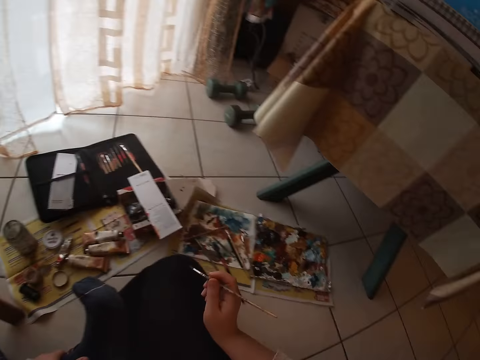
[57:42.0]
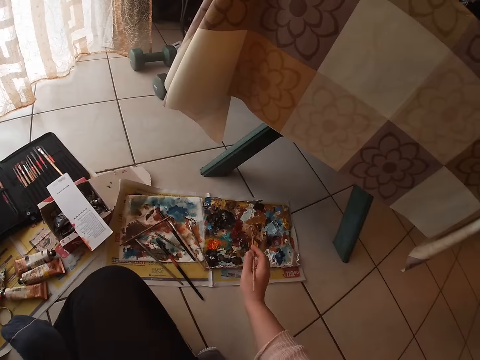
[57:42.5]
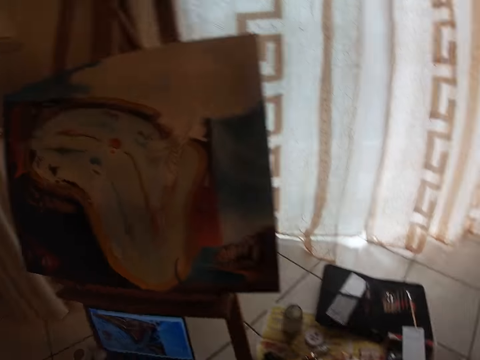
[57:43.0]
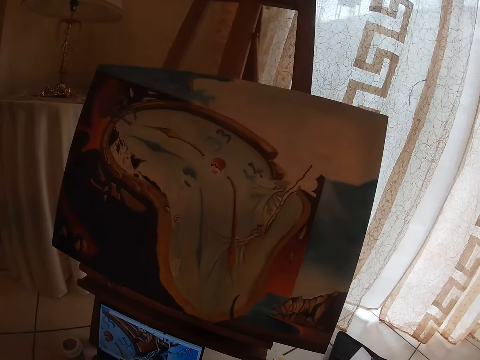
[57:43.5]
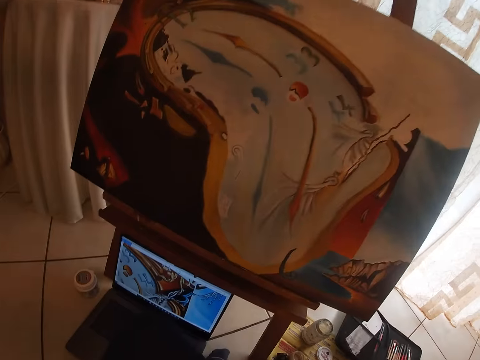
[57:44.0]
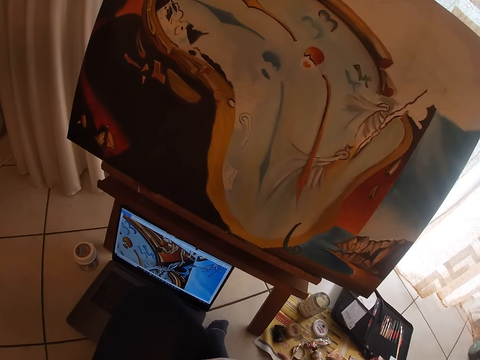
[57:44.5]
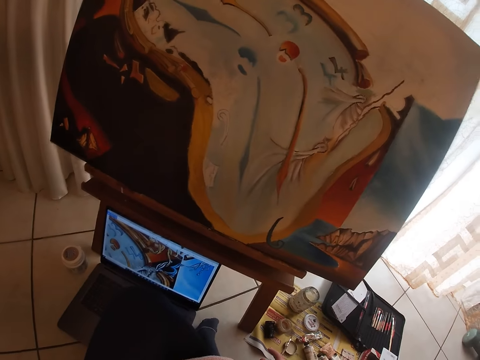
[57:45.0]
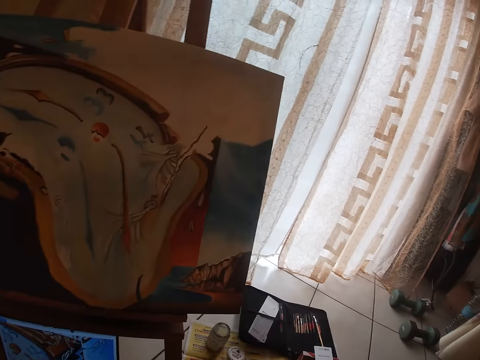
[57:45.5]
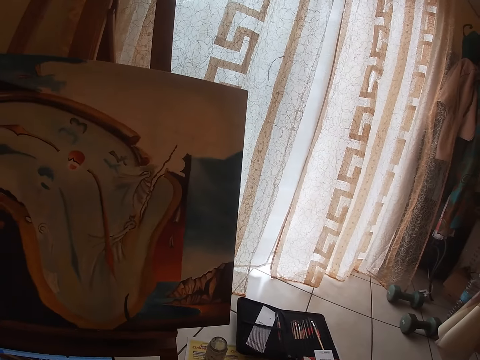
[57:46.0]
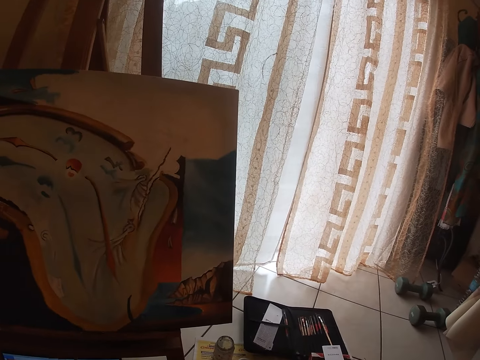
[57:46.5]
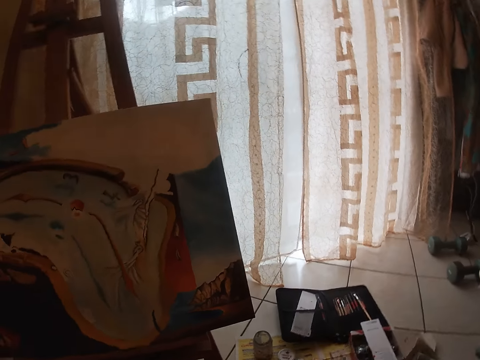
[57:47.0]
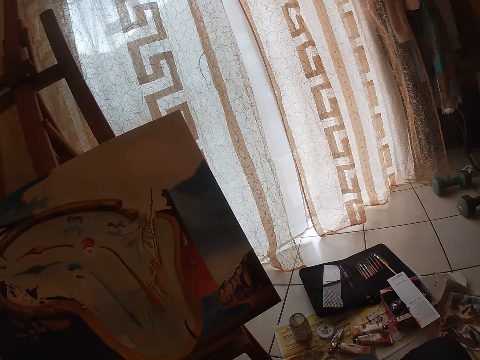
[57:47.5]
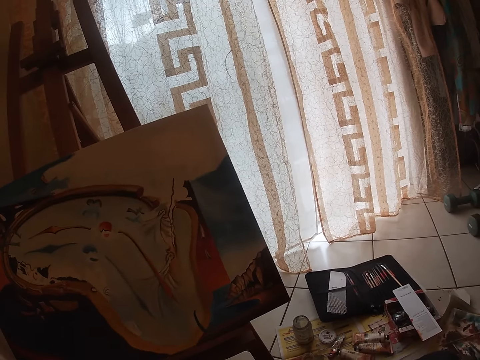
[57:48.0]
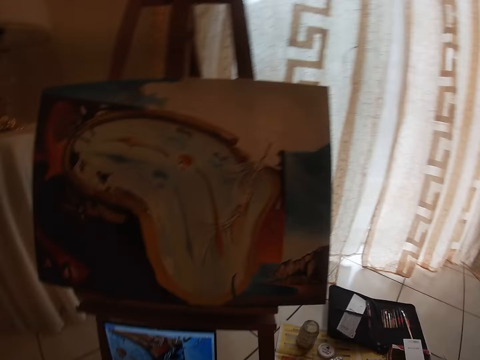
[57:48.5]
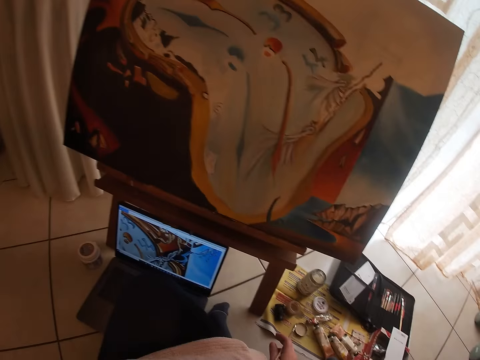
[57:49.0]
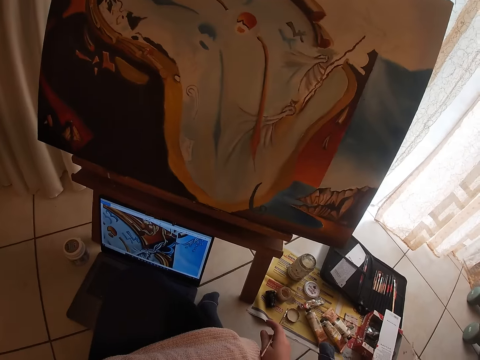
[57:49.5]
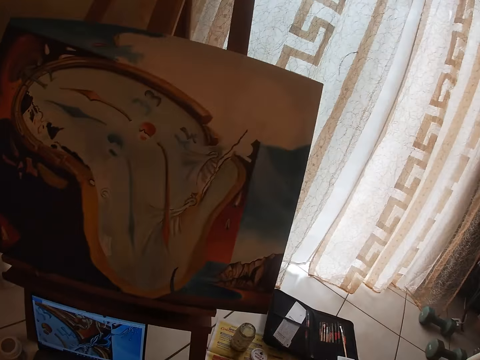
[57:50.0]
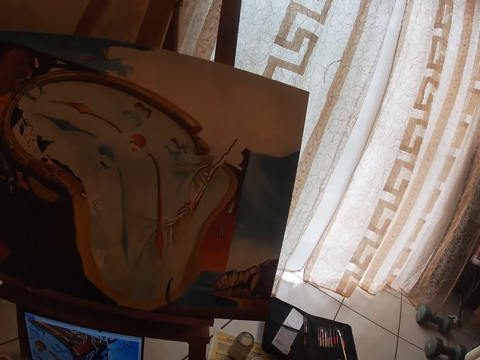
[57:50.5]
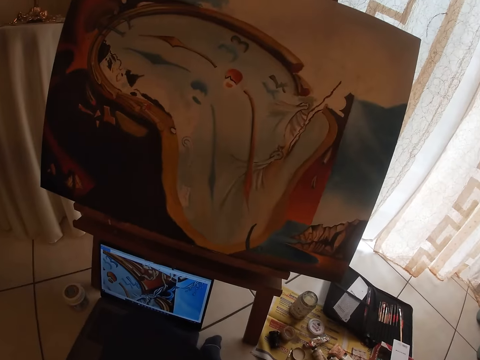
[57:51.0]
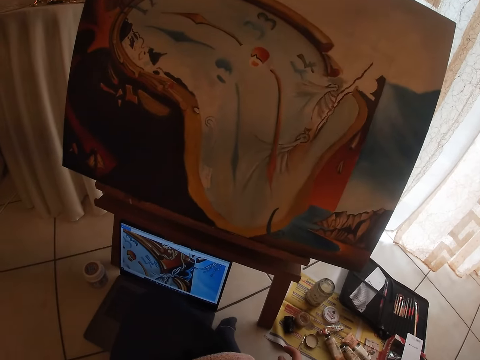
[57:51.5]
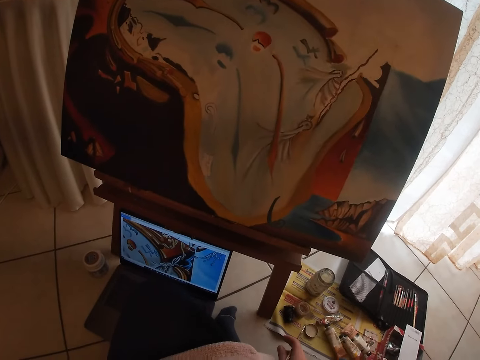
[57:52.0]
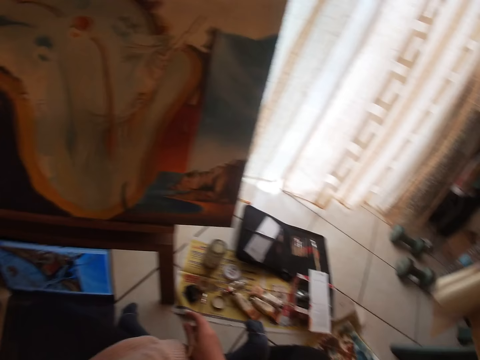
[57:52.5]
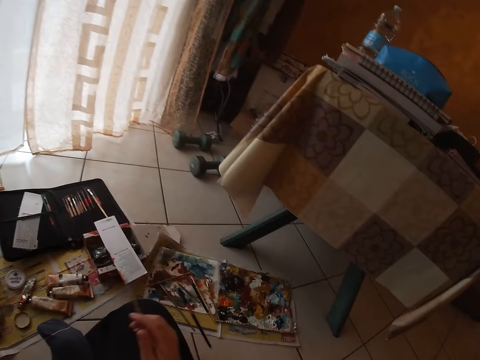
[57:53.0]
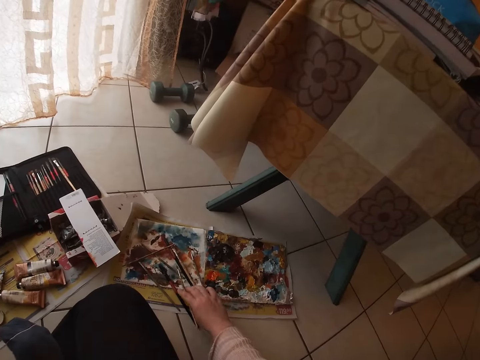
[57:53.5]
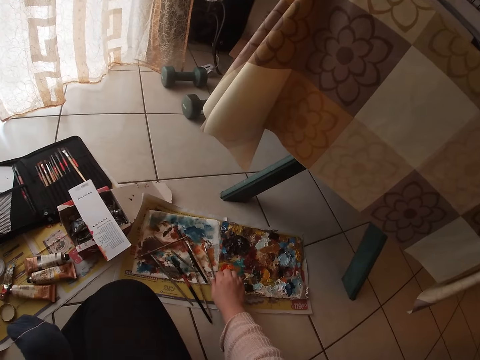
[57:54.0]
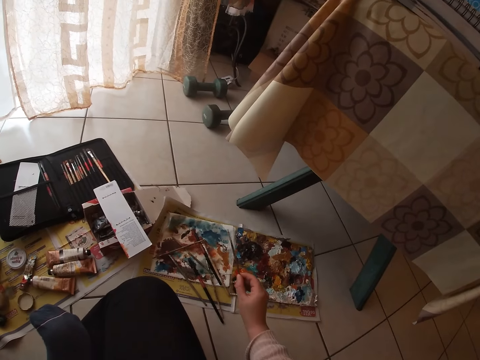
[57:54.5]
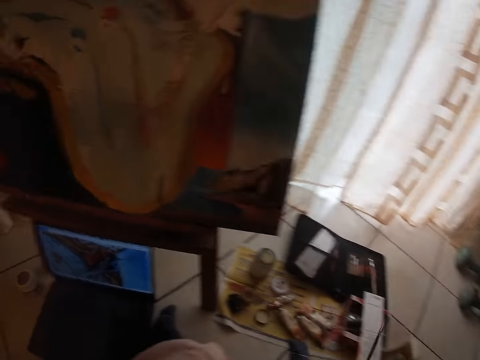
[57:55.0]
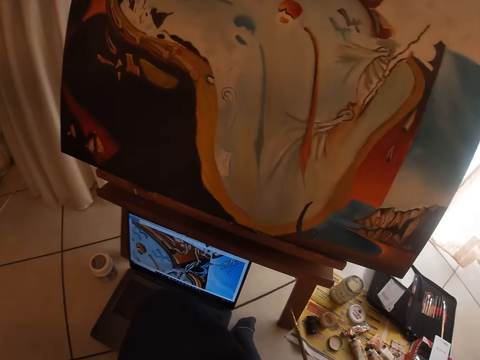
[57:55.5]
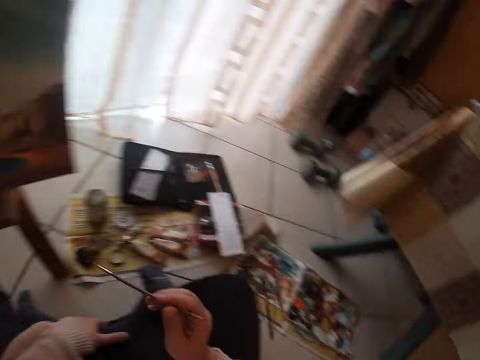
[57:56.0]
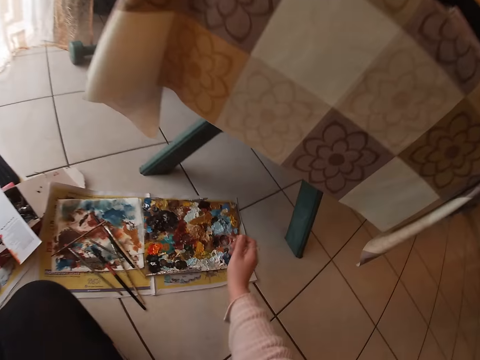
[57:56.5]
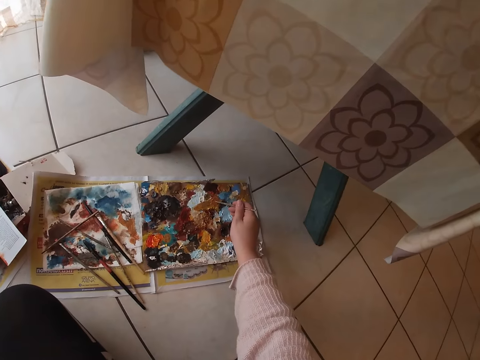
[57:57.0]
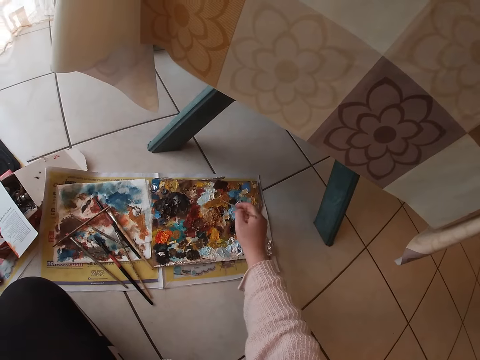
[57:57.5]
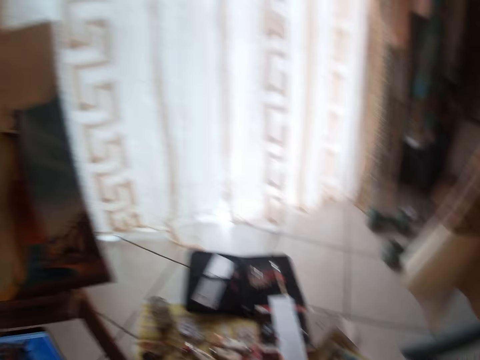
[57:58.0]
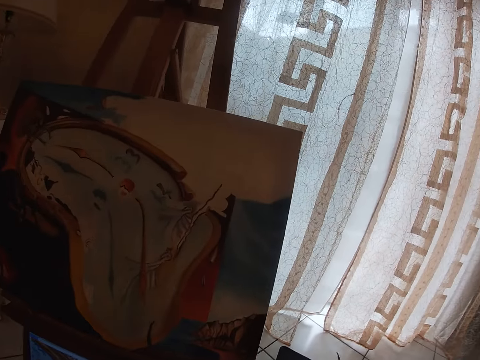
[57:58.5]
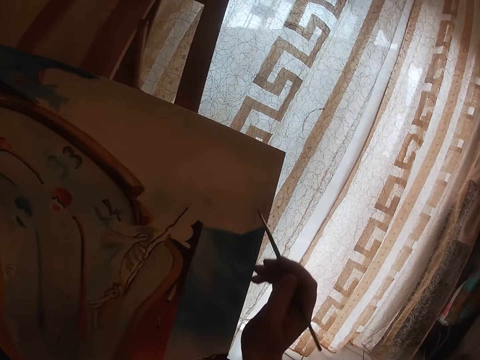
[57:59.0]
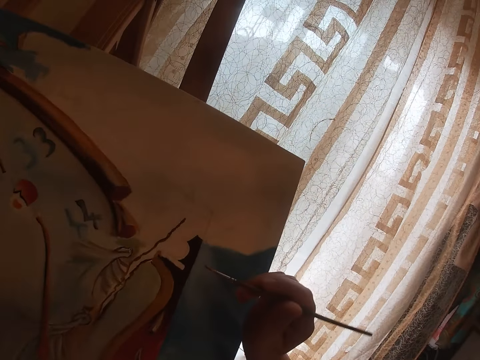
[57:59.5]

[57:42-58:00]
The camera wearer moves his right hand toward the palette on the floor. He looks around. He drops the yellow brush on the floor. He picks up a green brush with his right hand. He touches the paint on the palette with the green brush.

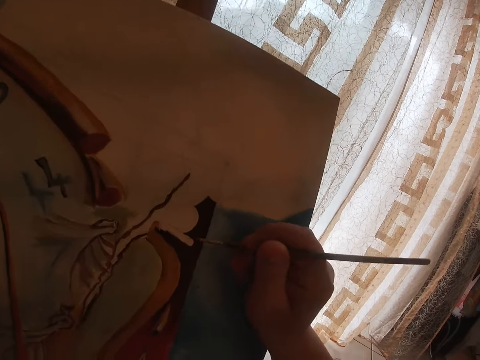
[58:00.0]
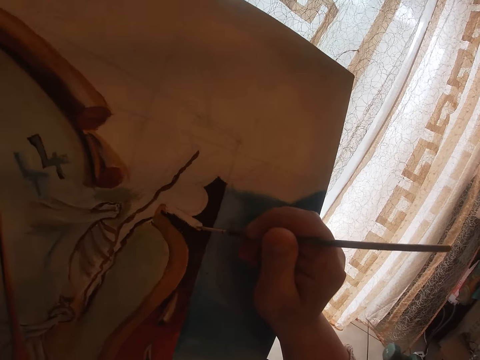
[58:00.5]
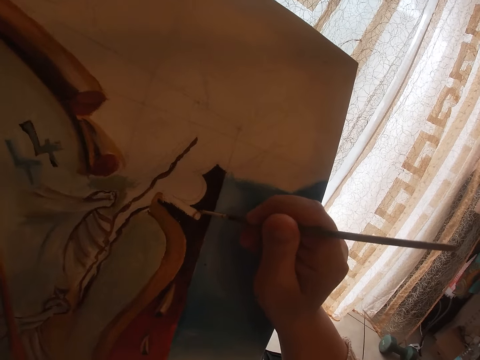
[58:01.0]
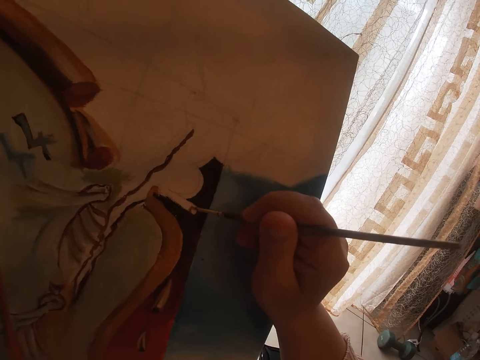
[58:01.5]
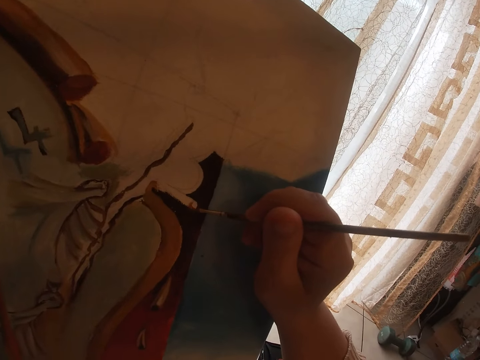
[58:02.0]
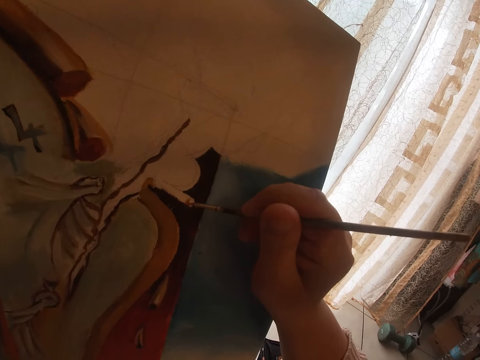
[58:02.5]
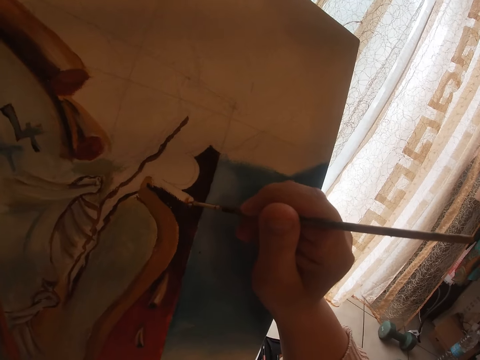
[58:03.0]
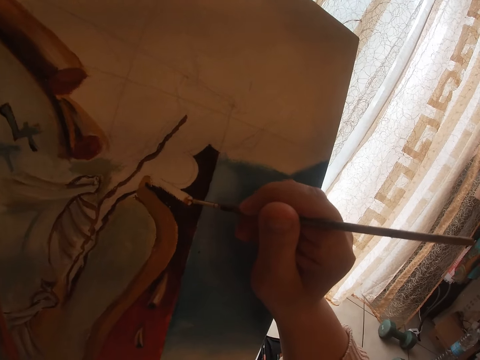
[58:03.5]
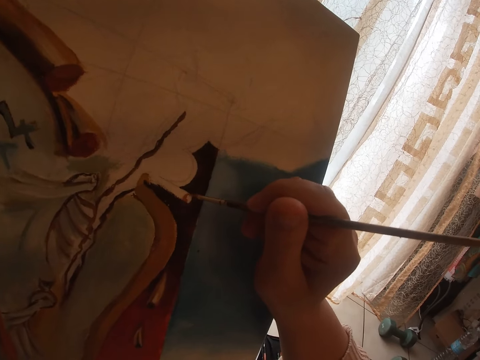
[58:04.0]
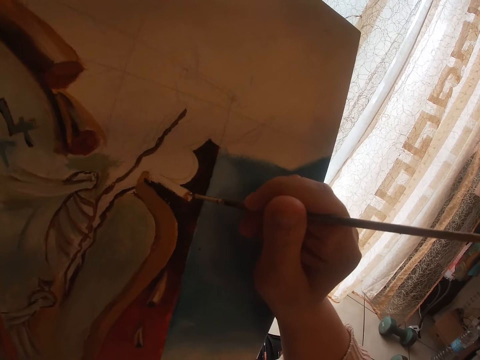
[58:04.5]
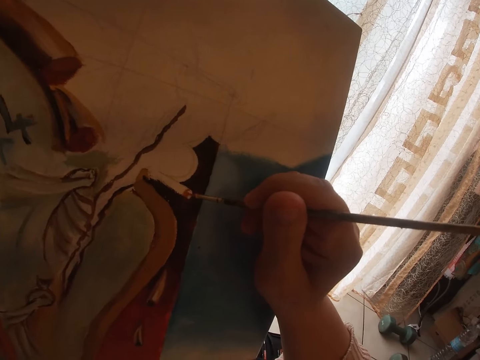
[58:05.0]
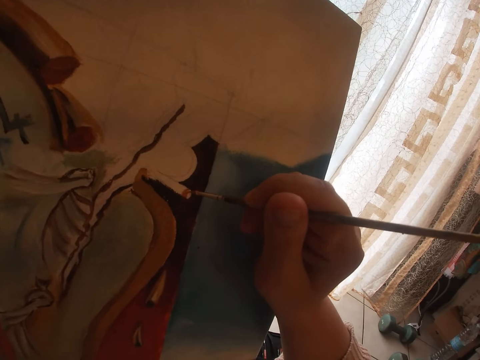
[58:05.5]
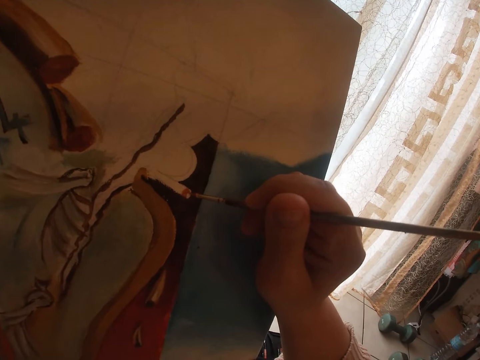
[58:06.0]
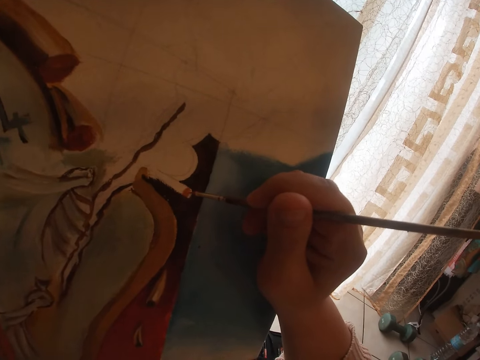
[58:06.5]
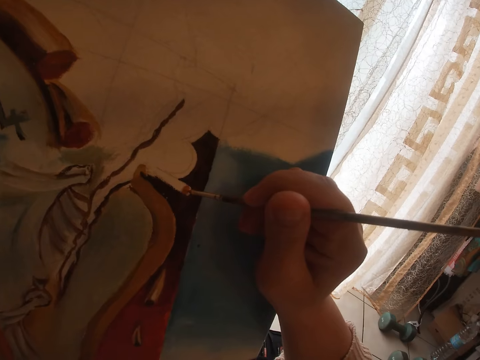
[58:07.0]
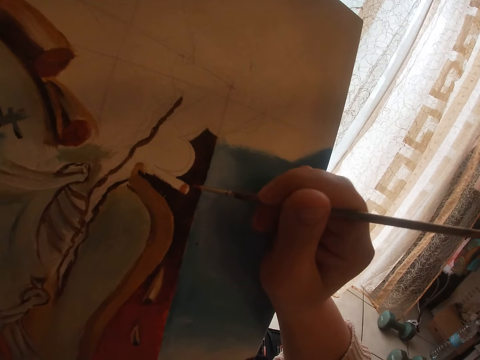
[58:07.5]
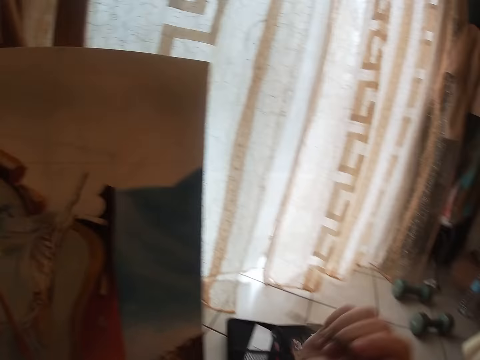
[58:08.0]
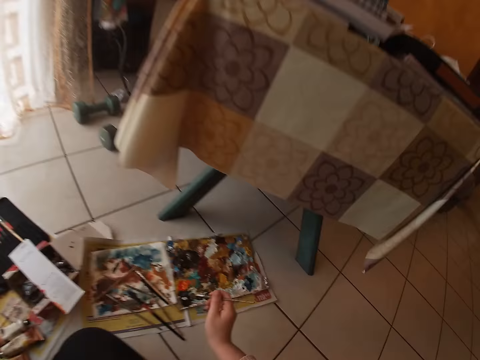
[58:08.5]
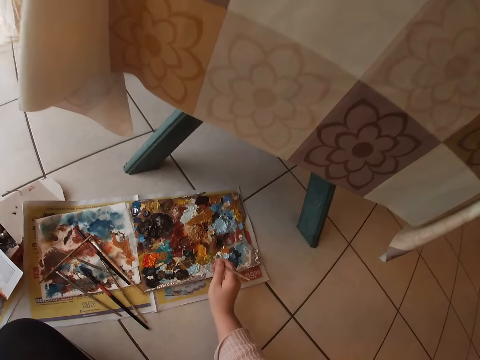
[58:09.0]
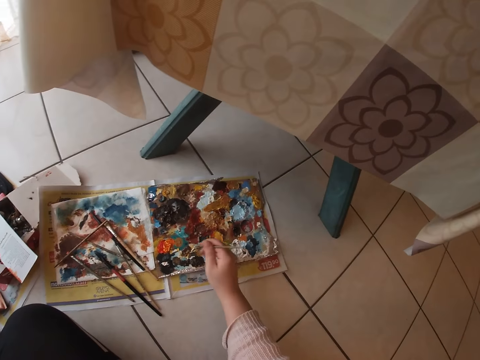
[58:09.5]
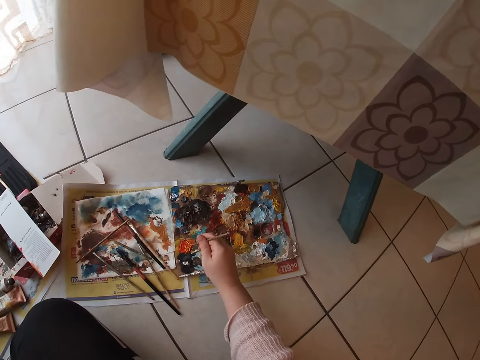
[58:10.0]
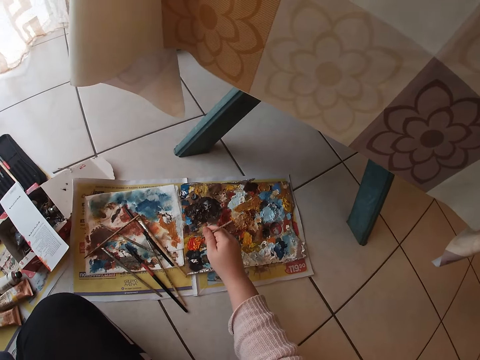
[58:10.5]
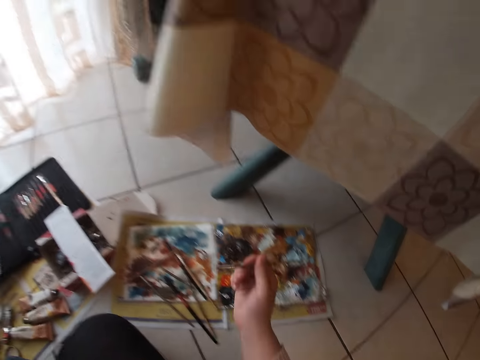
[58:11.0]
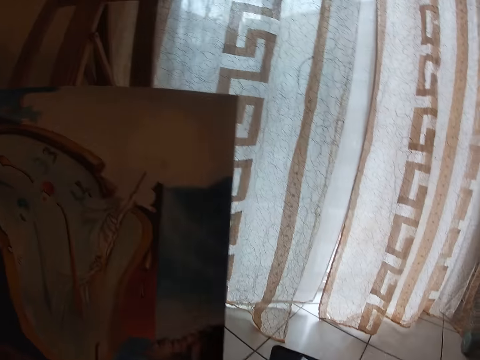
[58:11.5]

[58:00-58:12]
The camera wearer paints on the canvas with the green brush in his right hand. He touches the paint on the palette with the green brush.
